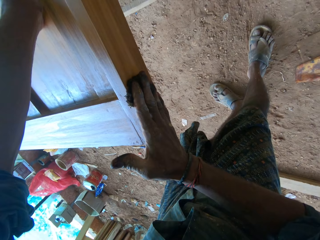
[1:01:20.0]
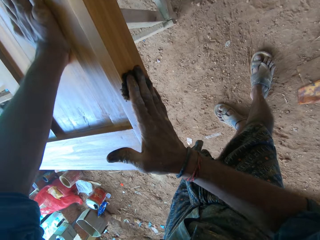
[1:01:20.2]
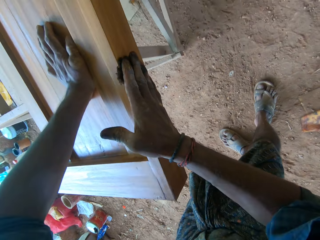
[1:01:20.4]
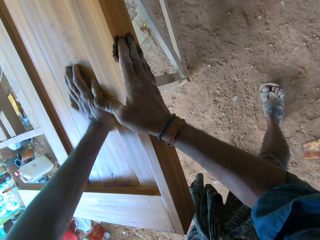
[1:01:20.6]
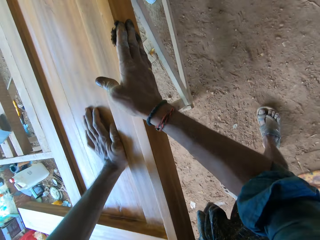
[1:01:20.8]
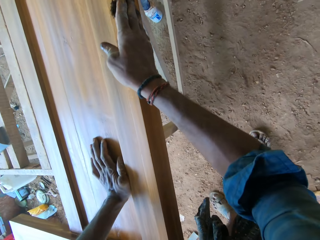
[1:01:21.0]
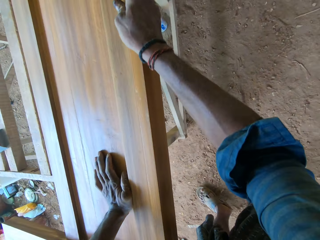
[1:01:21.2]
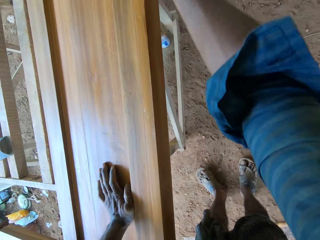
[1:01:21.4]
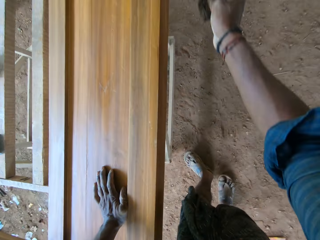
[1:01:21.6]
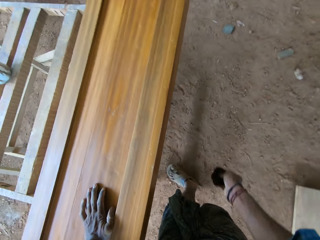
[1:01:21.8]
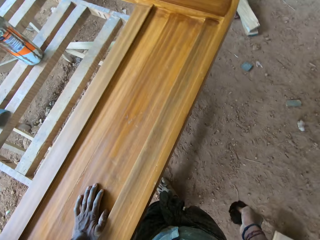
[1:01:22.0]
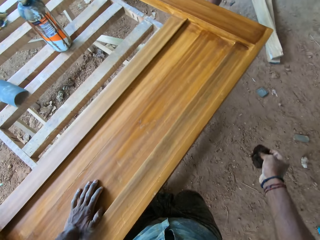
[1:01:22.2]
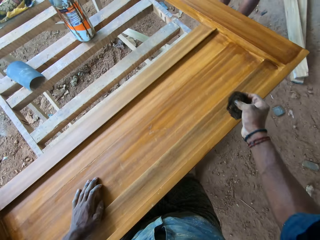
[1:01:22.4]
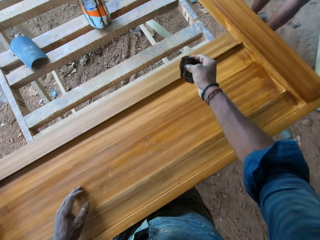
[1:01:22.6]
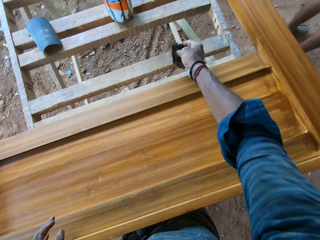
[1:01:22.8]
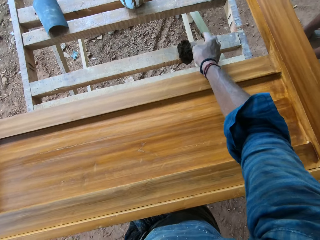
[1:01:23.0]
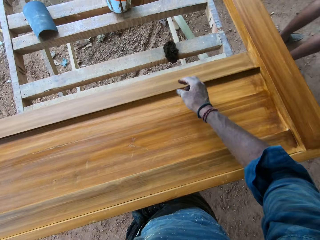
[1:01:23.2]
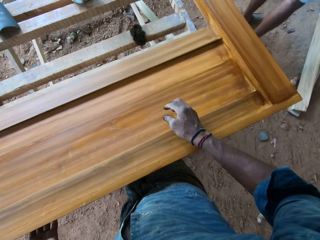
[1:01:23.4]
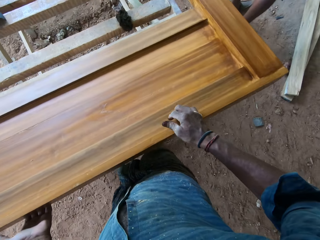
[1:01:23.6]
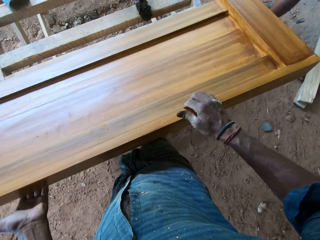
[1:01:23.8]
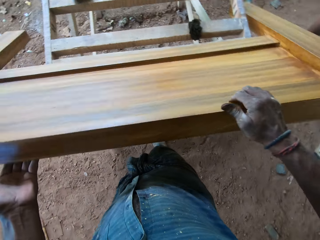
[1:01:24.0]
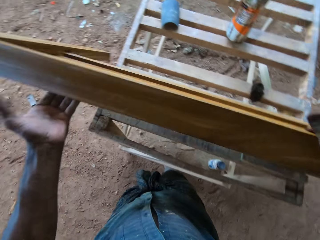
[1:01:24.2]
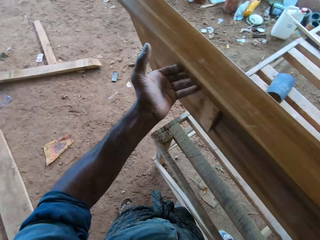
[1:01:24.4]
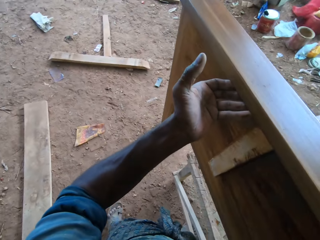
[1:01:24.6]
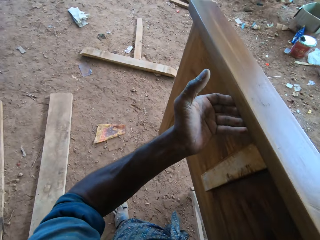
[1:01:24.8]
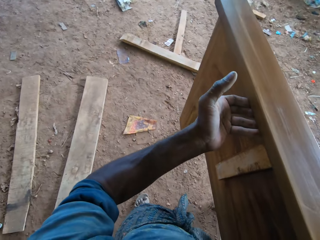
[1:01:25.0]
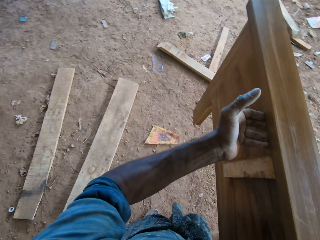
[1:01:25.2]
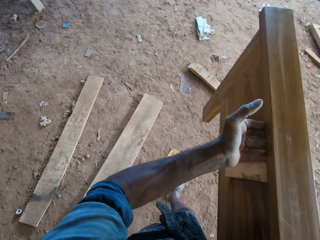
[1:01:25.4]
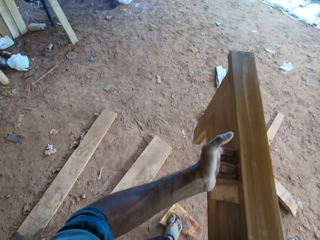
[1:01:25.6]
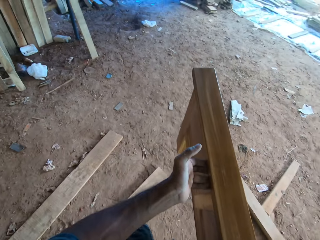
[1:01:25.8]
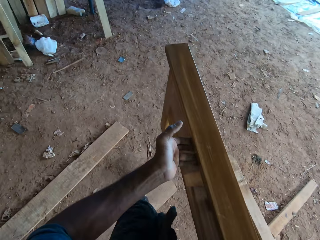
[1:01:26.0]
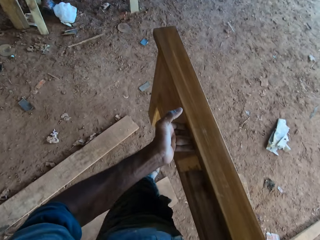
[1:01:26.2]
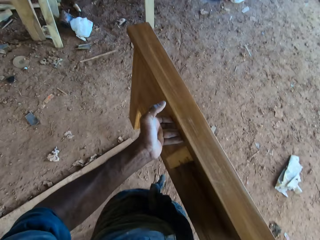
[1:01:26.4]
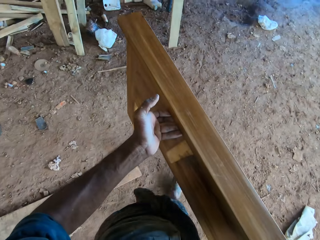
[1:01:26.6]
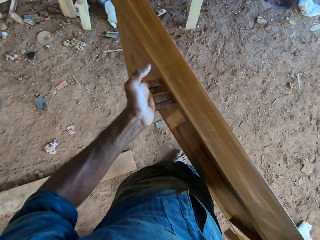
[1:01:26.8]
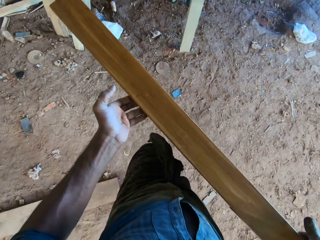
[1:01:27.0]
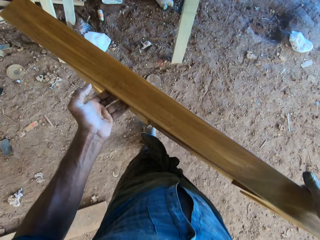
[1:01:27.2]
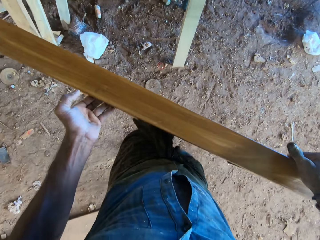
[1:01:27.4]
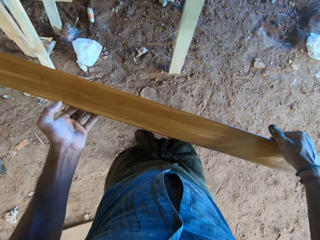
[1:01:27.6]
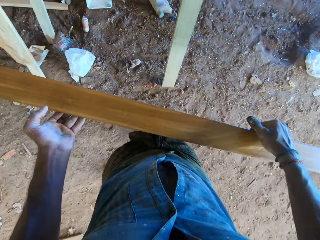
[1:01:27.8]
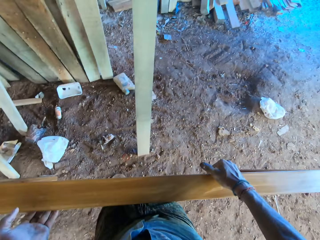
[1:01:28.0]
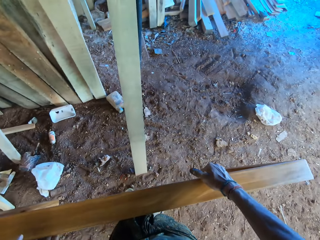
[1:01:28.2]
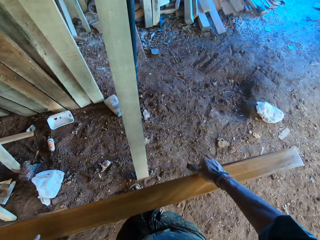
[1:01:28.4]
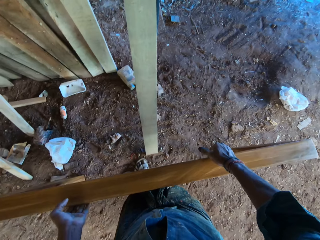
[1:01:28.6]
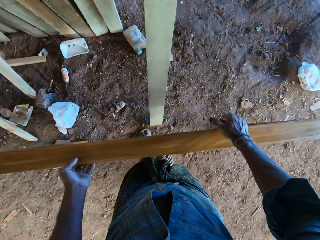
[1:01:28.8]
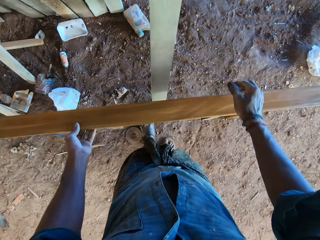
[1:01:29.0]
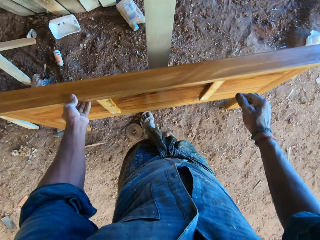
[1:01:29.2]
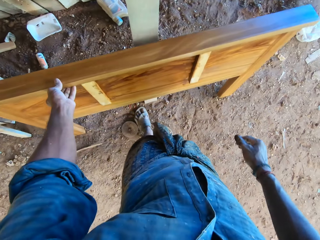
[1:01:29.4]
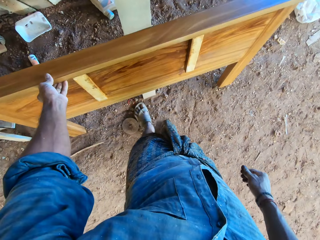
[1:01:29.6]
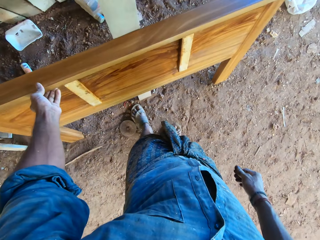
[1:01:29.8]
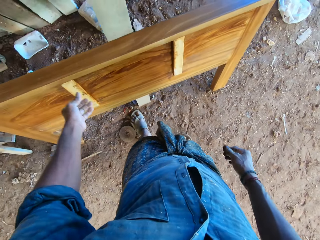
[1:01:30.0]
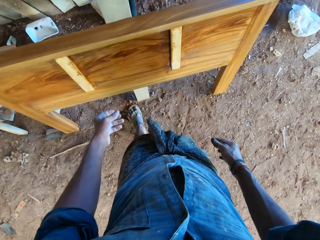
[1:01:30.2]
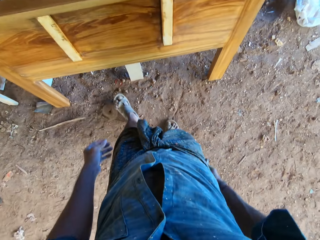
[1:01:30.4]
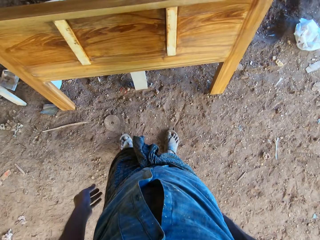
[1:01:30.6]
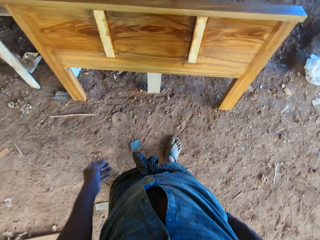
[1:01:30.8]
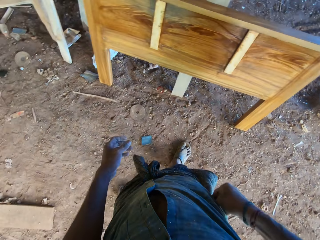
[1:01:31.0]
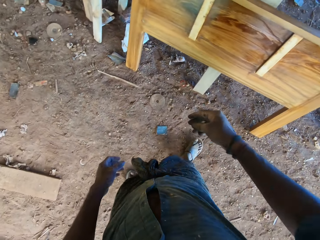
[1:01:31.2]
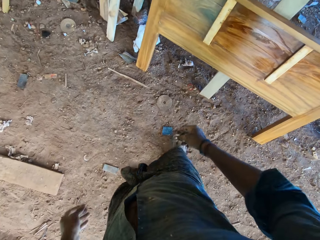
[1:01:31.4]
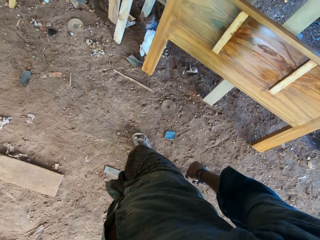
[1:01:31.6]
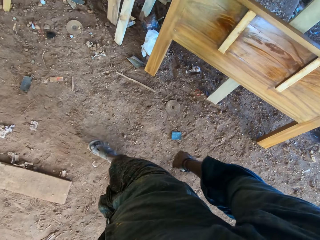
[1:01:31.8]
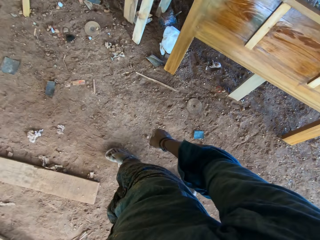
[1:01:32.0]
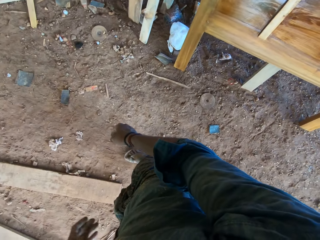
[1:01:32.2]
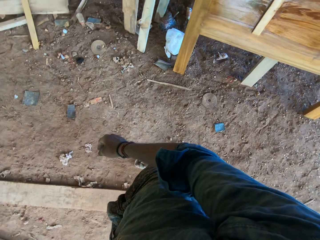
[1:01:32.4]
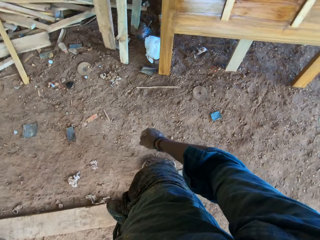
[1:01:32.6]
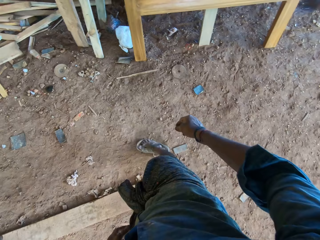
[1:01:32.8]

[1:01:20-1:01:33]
The camera wearer drops the cotton wool in his right hand on the wooden frame on the ground. He lifts the bed frame or wood from the wooden frame on the ground with both hands. He carries the wood and walks. He drops the bed frame in his hands on the ground. He walks.

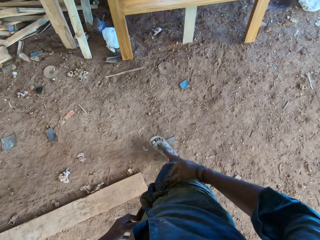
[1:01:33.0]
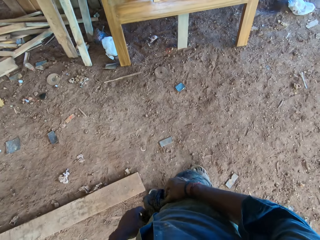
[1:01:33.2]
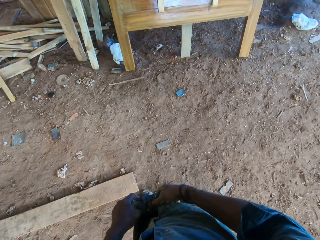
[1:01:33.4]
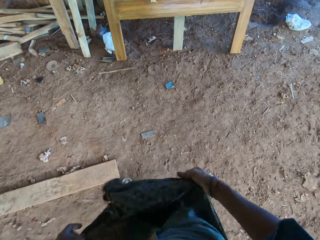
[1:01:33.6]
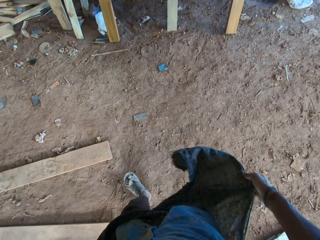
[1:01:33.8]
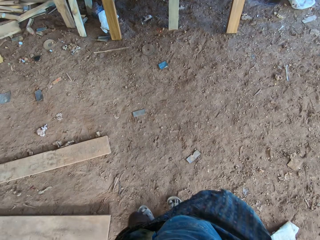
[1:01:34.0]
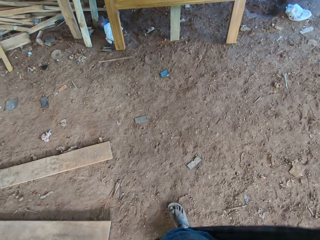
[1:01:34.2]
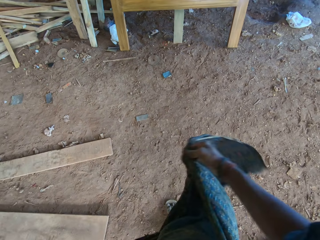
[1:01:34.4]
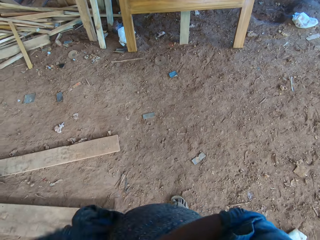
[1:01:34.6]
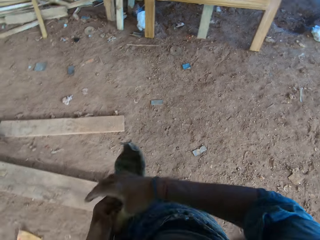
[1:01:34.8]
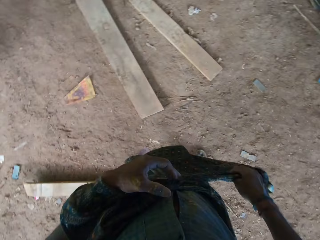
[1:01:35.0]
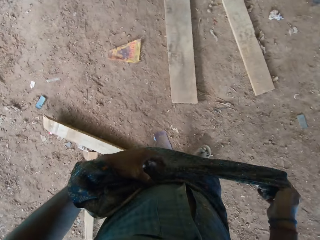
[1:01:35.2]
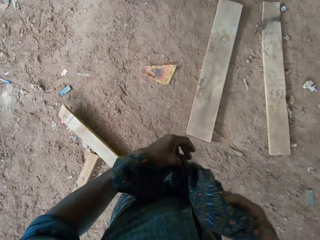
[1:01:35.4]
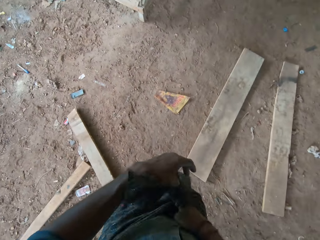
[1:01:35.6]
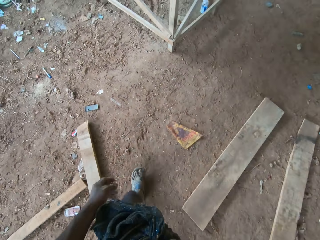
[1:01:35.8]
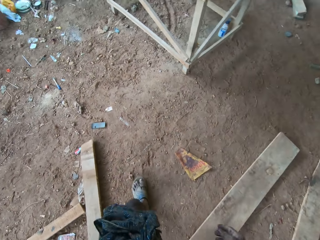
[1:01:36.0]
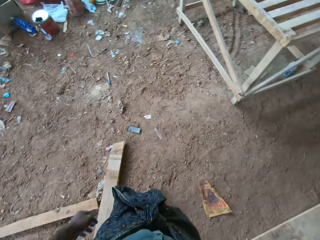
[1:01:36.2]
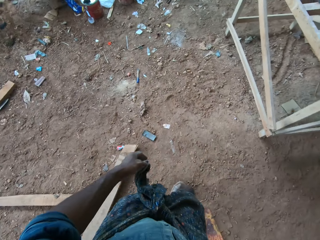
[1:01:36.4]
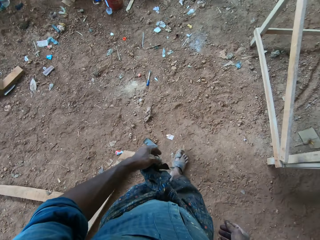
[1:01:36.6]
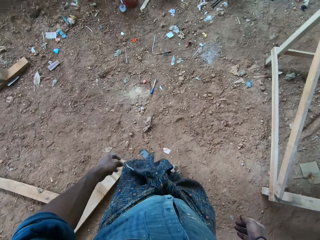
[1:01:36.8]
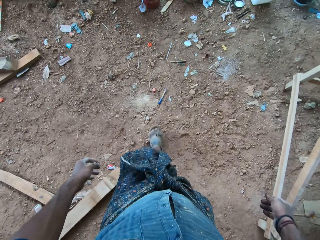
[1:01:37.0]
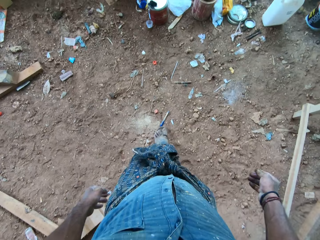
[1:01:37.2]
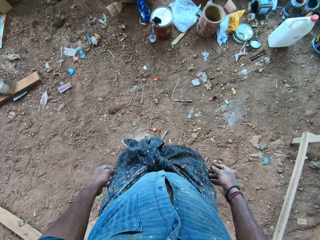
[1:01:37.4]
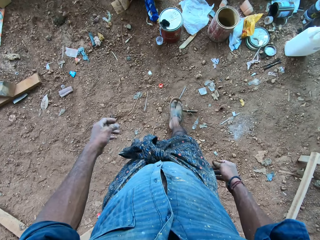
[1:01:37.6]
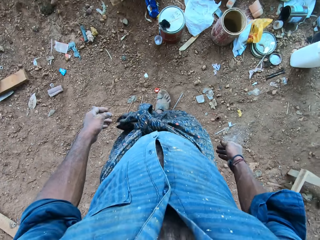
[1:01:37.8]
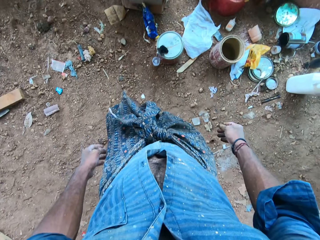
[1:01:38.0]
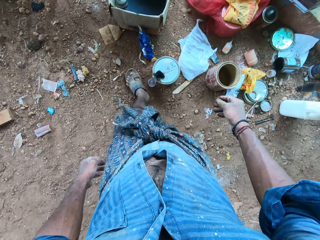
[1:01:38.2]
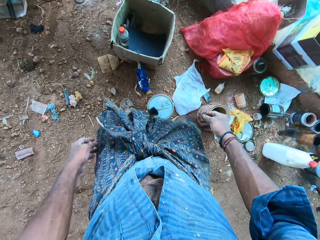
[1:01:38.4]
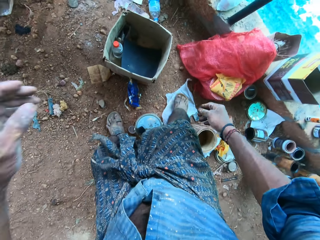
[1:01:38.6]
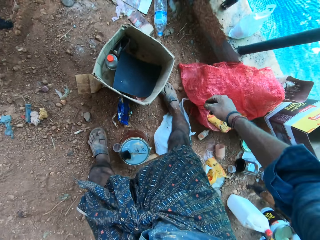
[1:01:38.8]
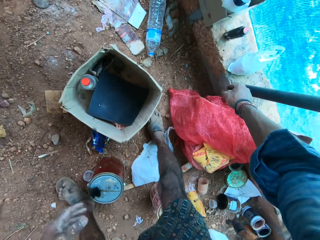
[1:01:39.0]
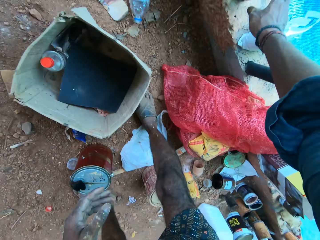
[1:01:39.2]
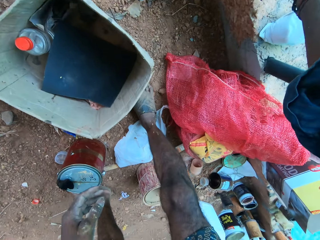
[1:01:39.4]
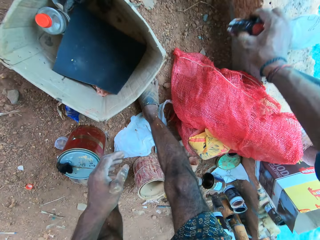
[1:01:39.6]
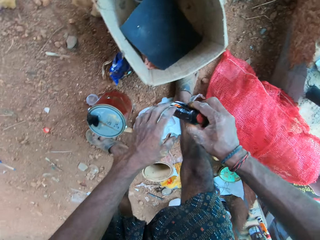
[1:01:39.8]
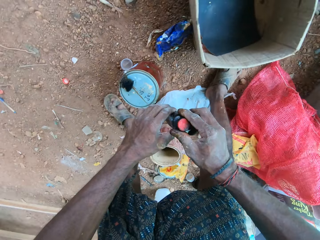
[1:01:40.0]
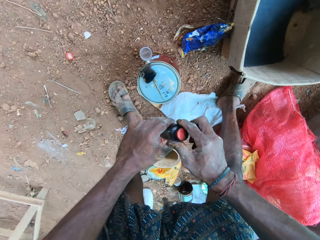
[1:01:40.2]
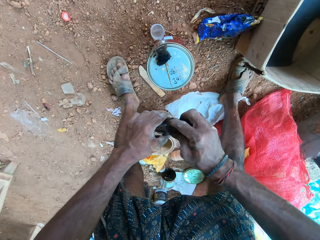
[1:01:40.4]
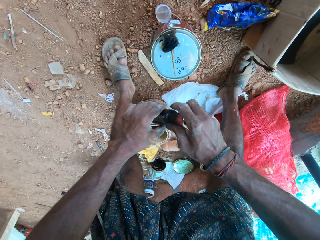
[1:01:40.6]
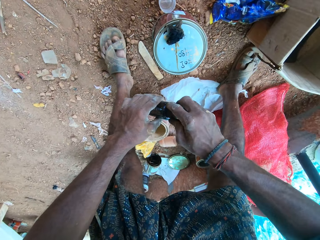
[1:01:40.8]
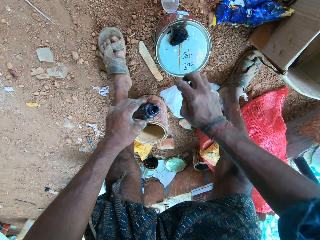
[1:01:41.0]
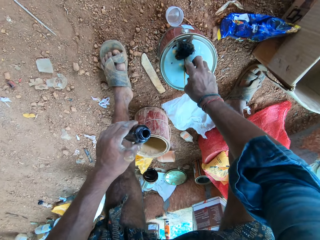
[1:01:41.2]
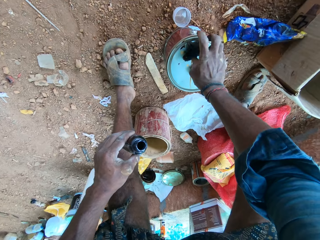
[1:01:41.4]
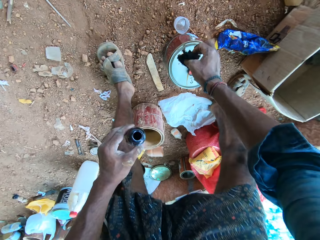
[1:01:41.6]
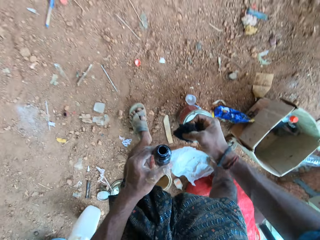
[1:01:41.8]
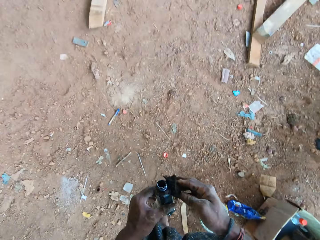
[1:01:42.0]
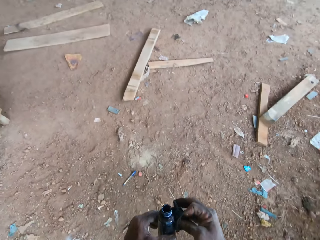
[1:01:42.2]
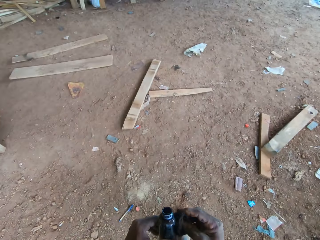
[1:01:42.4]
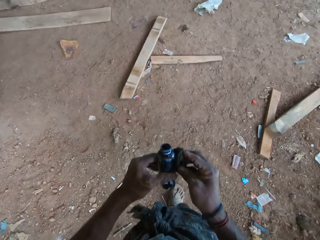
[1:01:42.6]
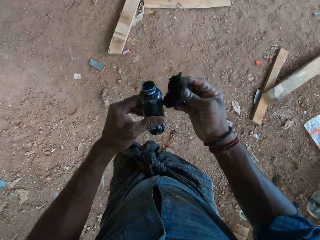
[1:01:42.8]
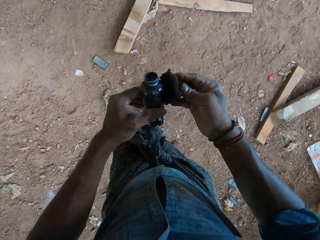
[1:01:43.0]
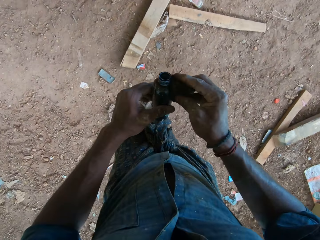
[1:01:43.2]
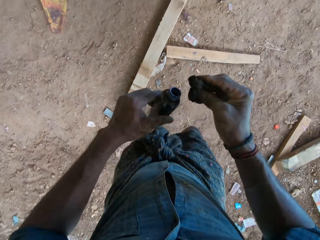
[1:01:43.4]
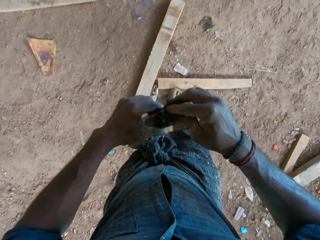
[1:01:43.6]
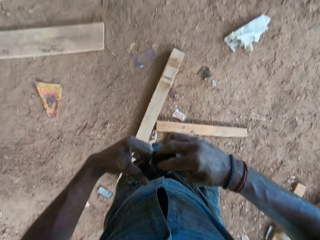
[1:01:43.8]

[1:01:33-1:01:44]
The camera wearer loosens his wrapper with both hands. He wraps the wrapper in his hands around his waist. He walks. He picks up a bottle of wood polish from a brick slab with his right hand. He coughs. He passes the bottle of wood polish in his right hand to his left hand. He removes the cover of the bottle of wood polish in his left hand with his right hand. He drops the cover of the bottle of wood polish in his right hand on a canister on the ground. He picks up cotton wool from the canister on the ground with his right hand. He touches the bottle of wood polish in his left hand with the cotton wool in his right hand. He walks.
